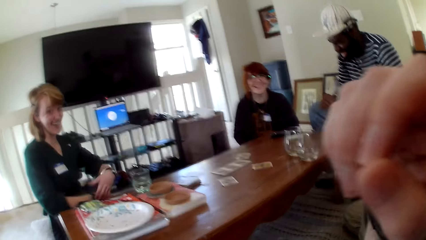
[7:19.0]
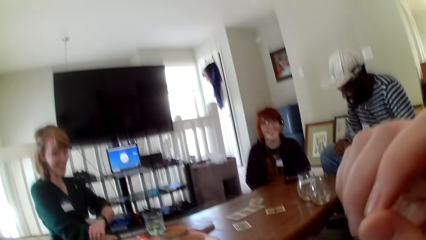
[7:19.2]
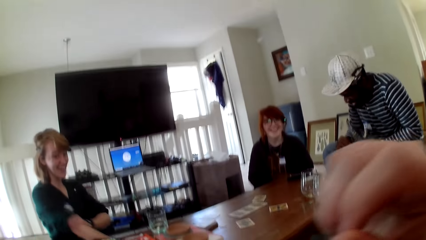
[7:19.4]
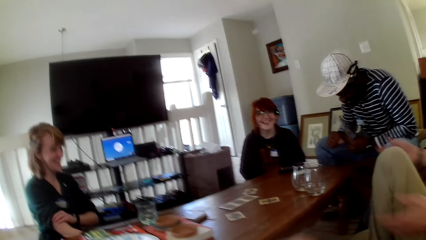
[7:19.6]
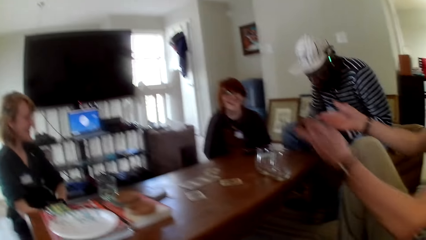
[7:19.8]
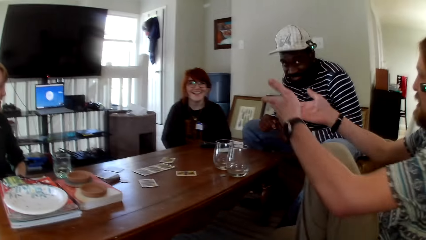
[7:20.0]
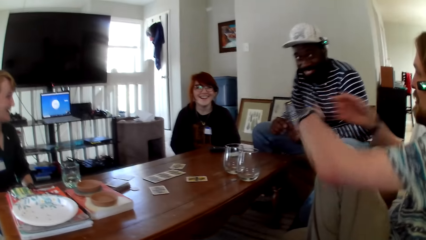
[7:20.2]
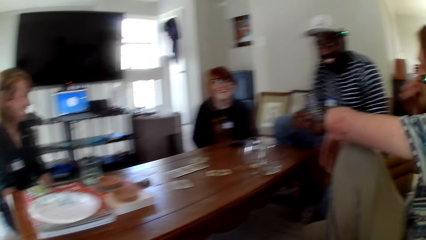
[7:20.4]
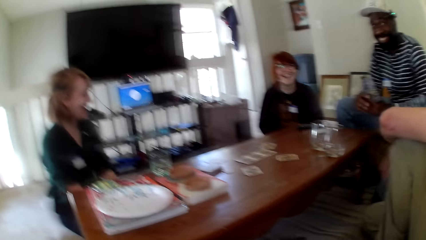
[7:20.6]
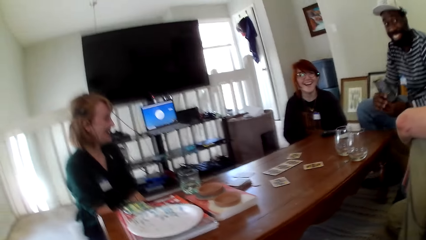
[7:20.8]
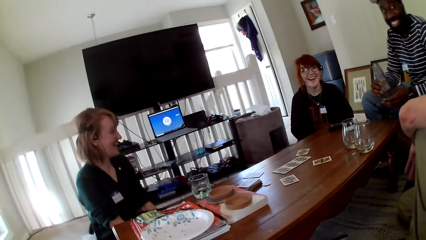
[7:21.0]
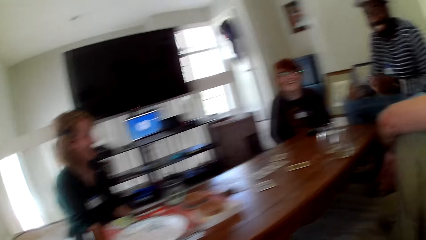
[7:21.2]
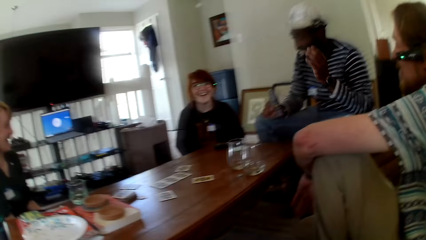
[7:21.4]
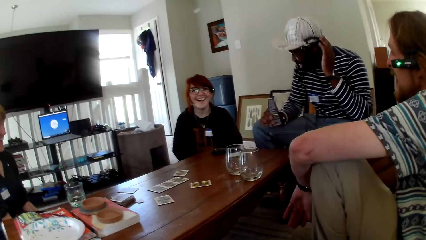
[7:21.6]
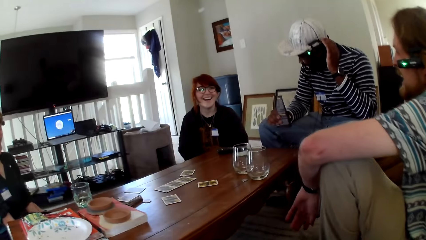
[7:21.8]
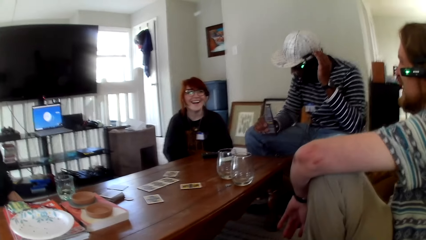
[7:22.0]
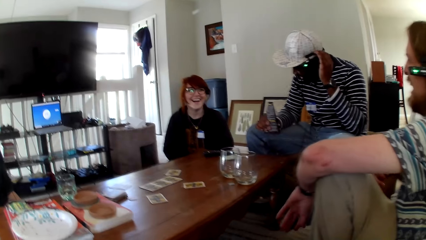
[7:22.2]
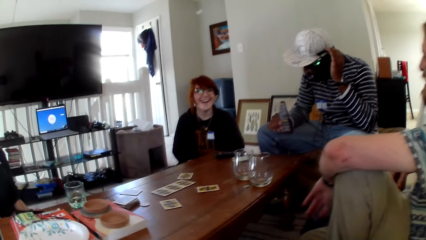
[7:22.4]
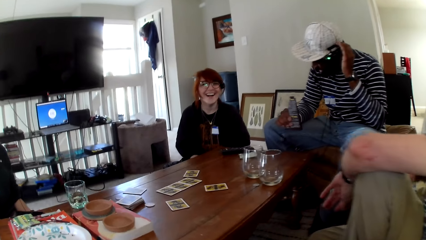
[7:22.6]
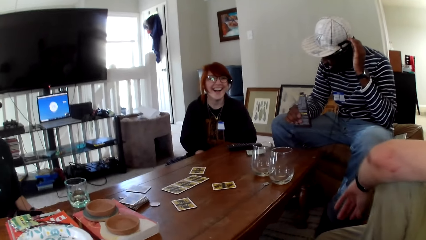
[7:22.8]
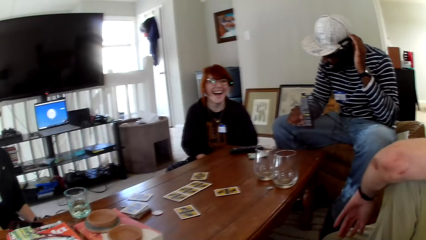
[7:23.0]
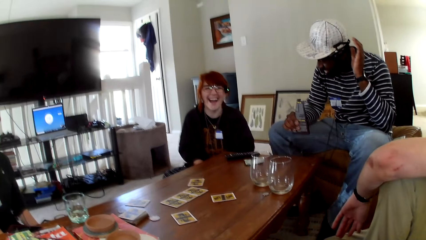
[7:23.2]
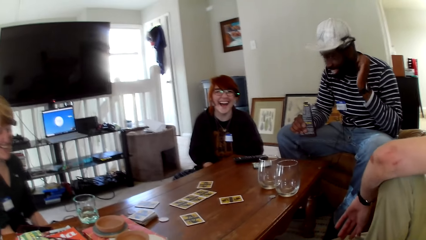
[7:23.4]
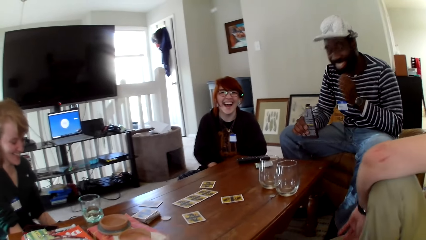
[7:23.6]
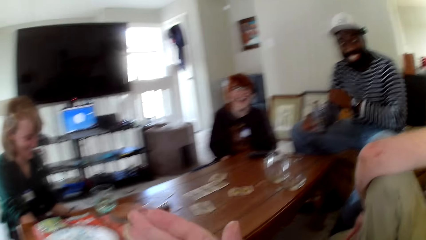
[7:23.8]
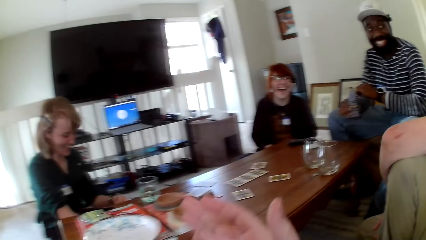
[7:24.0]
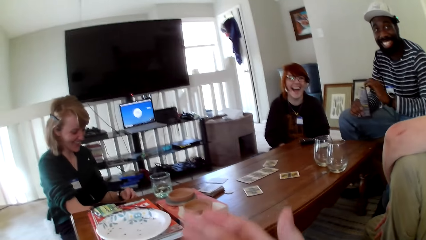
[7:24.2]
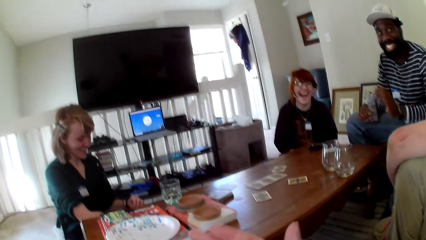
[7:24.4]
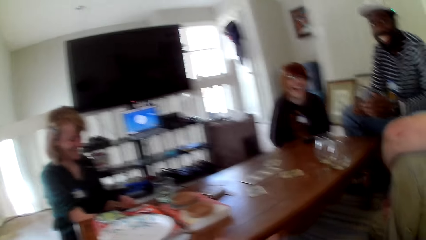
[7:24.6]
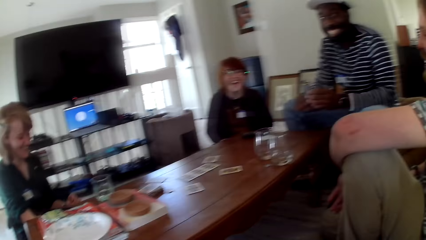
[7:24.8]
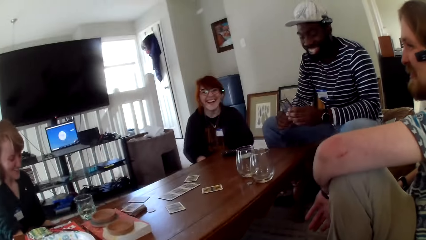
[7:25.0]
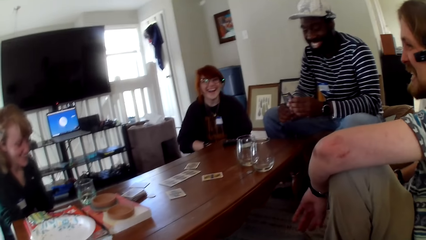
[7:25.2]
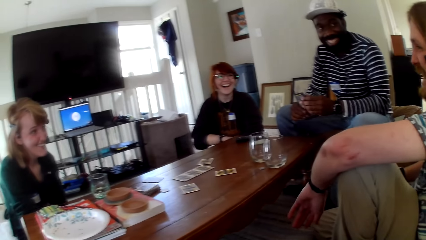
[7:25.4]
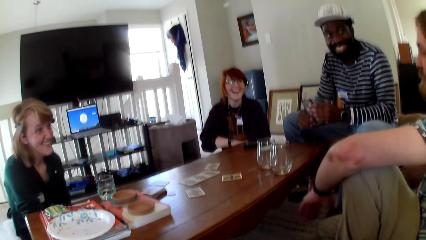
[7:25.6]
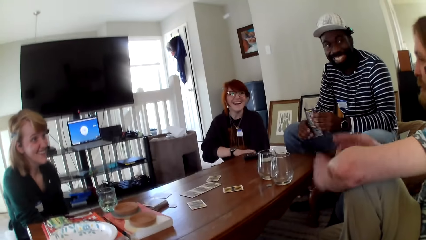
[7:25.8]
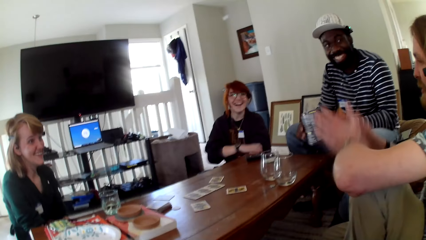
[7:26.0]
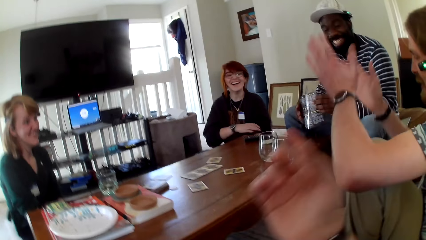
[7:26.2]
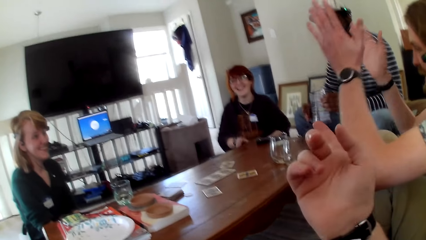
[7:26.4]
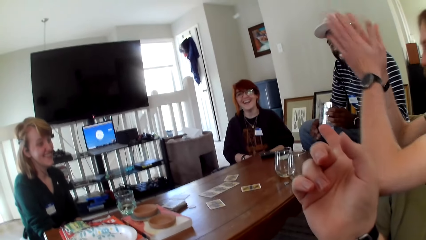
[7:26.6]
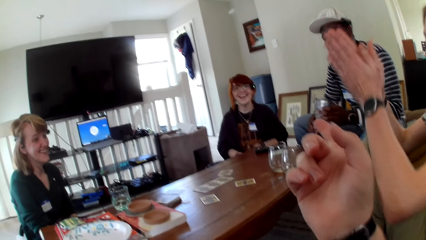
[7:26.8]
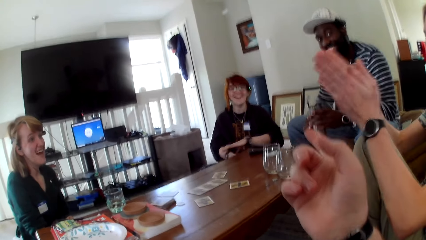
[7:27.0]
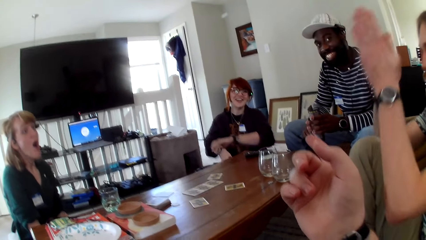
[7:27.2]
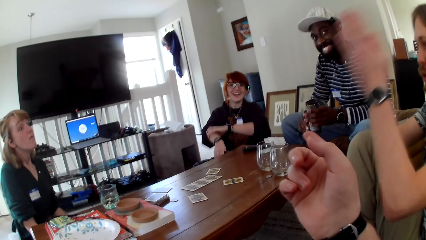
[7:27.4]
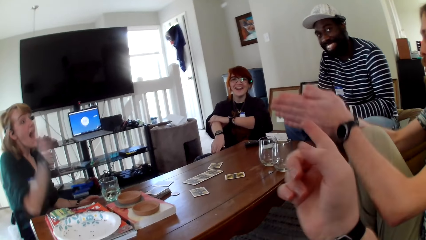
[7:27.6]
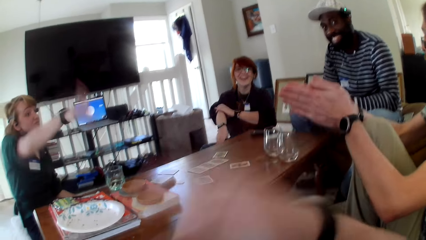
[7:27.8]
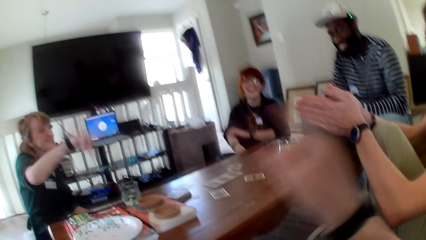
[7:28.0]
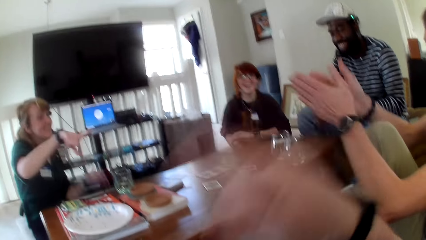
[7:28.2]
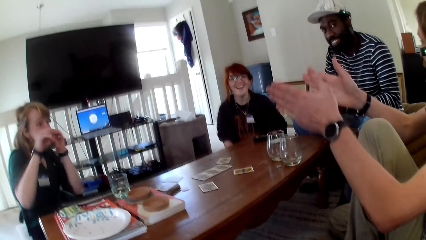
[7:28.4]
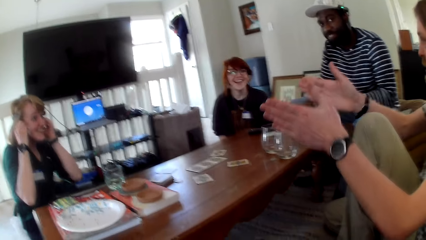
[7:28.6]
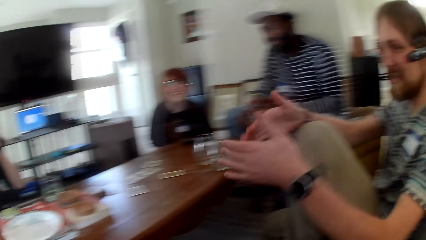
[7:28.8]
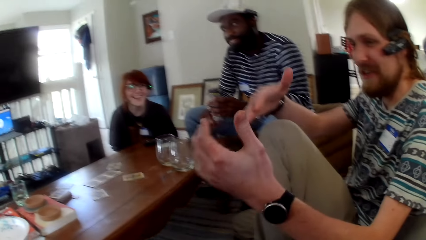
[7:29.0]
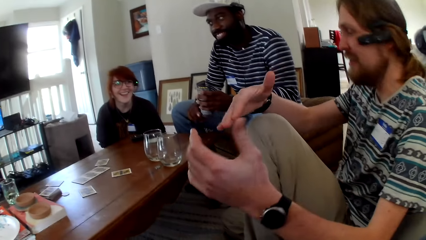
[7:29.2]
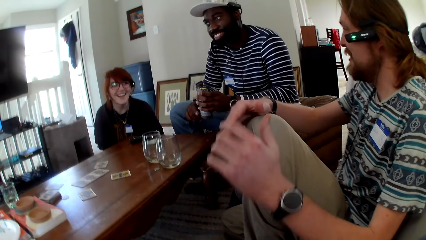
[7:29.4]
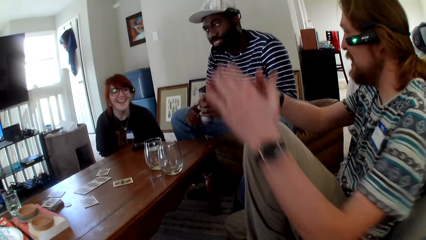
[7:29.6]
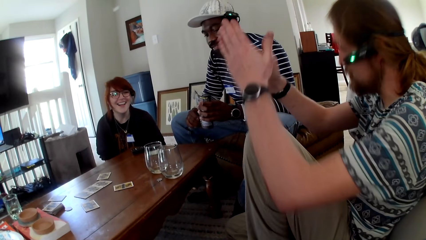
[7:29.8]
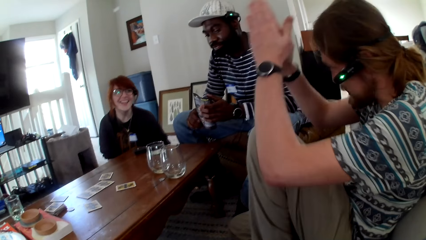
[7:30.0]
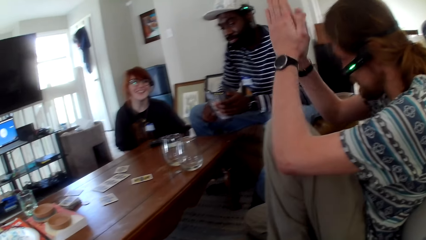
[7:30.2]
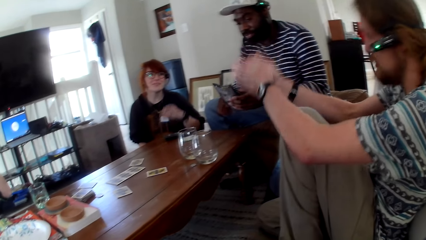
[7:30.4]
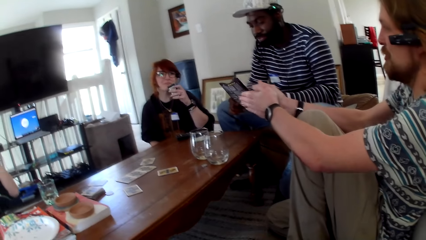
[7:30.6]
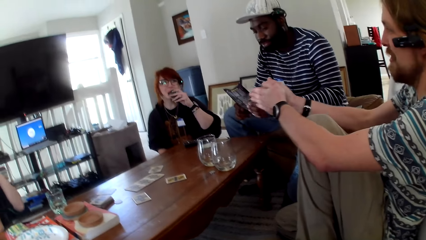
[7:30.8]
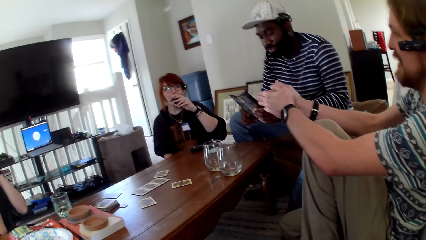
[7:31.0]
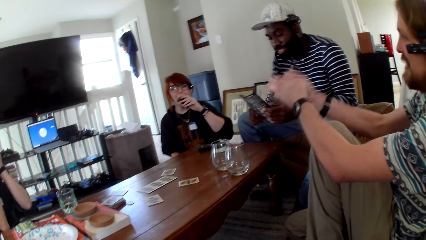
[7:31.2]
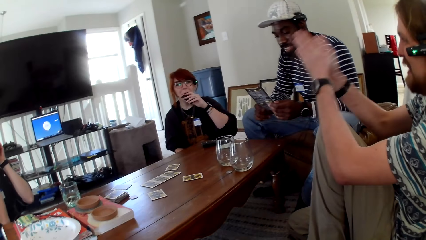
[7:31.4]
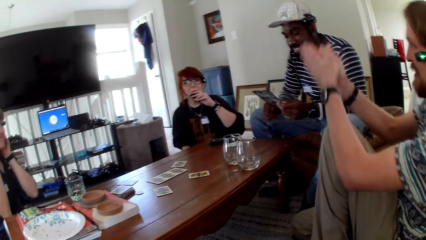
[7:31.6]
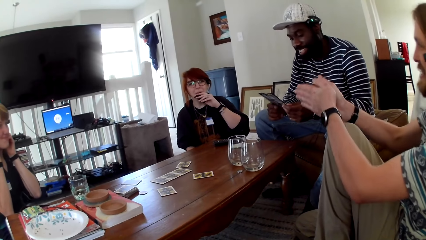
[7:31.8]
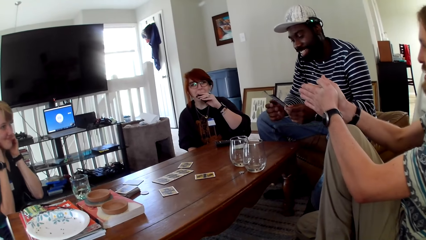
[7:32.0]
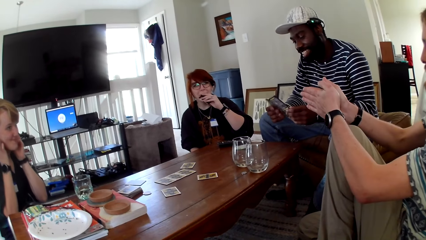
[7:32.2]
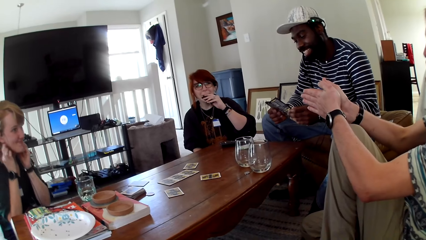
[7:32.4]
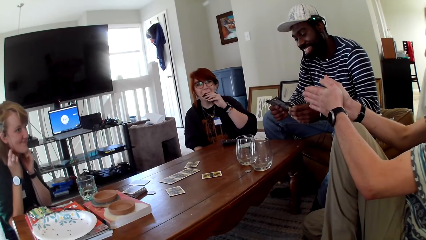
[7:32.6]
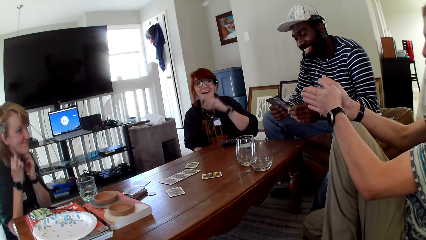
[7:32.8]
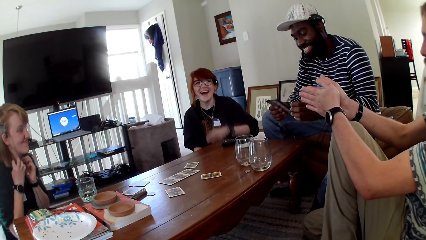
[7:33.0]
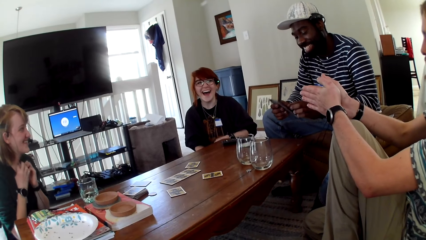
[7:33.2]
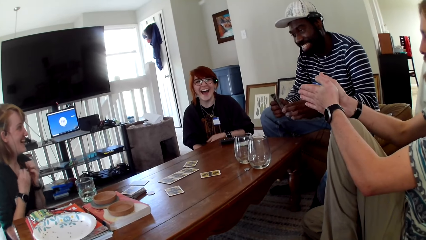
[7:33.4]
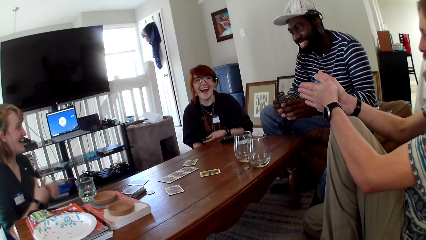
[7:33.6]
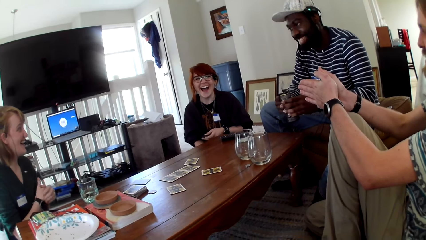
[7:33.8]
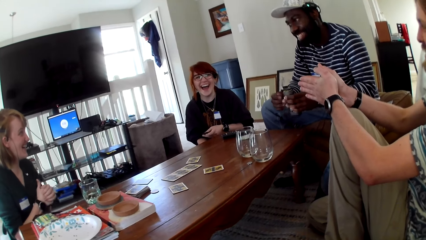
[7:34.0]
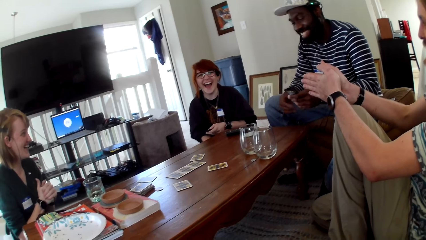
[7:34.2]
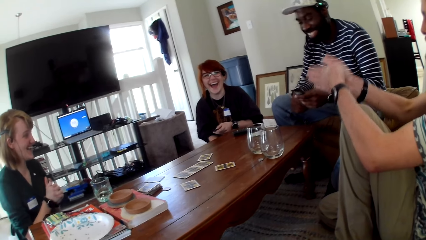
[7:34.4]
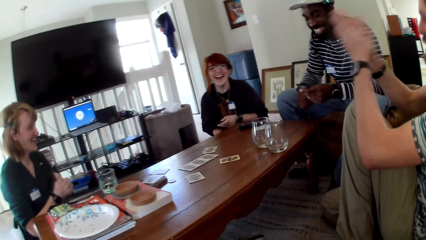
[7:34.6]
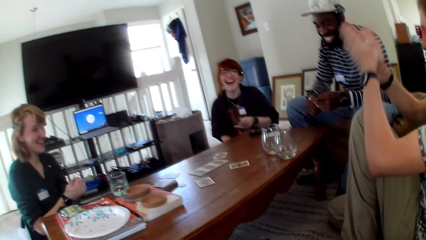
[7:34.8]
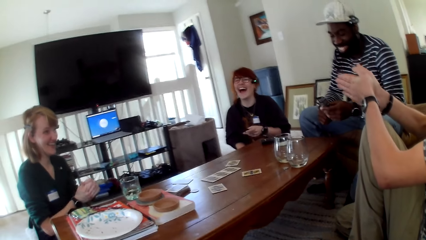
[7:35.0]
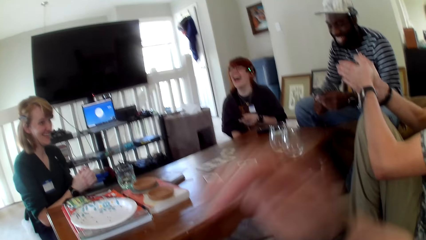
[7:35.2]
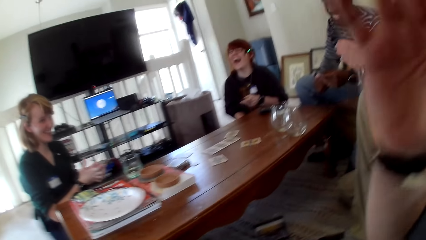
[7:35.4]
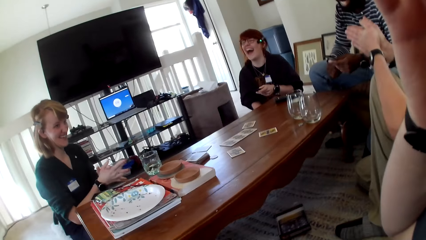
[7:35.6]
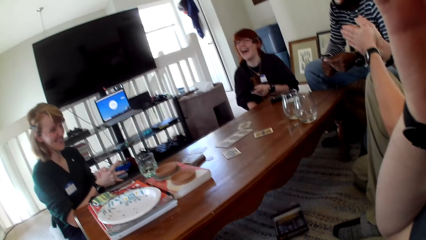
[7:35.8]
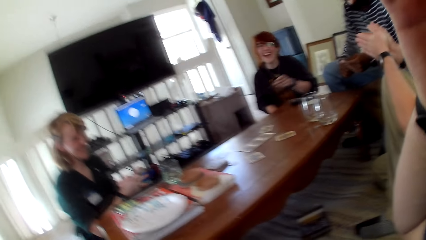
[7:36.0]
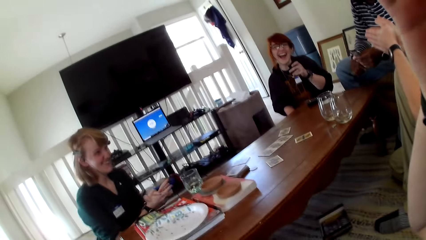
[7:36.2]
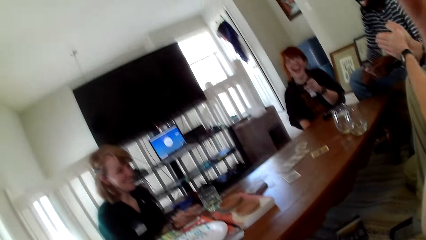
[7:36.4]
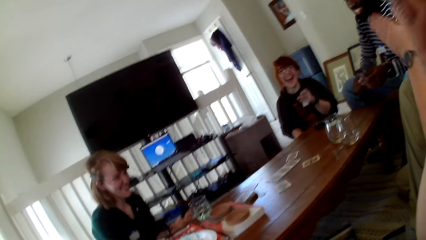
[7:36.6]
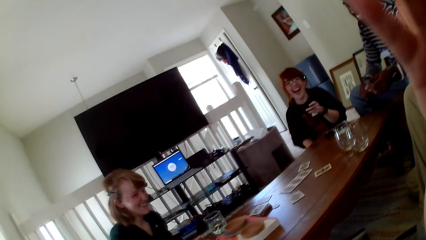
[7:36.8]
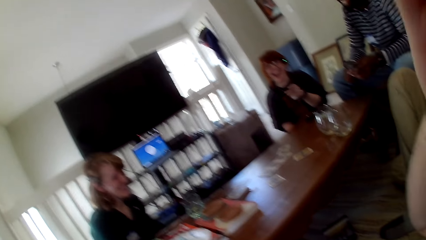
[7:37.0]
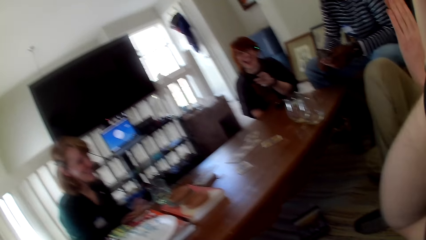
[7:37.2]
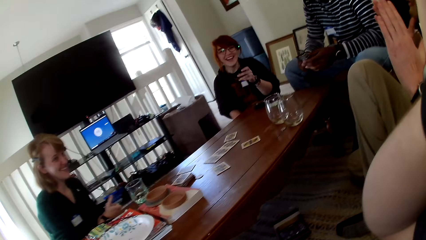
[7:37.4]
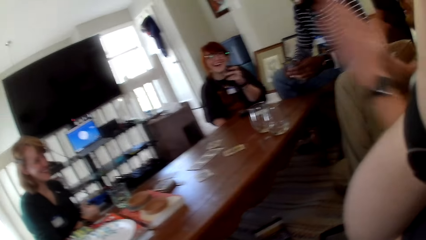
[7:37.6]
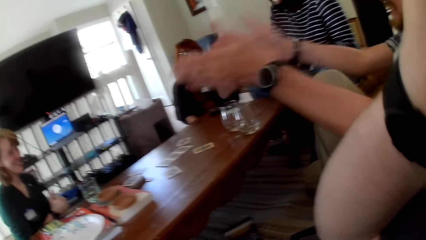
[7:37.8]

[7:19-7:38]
A woman pulls her top. The camera wearer raises his hand up. A man gestures his hands and puts his hand on the knee. Another man adjusts his headsets and pulls his hand off the headsets. The camera wearer gestures his hand. The first man gestures his hands. A person puts hands together. The woman gestures her hand. The first man gestures his hands. The other man reads a pamphlet. Another woman smokes a vape. The first woman pulls her hair. The other woman laughs. The first woman laughs. The first man gestures his hands. The camera wearer holds the camera. He raises his hand up.
